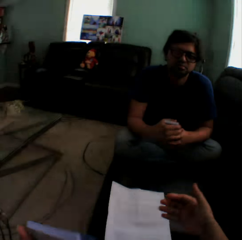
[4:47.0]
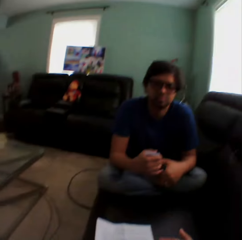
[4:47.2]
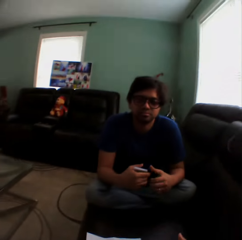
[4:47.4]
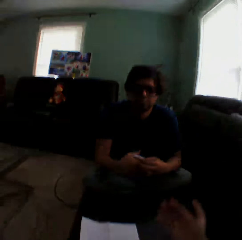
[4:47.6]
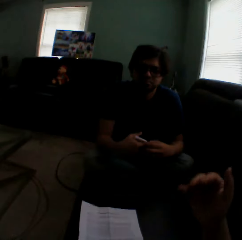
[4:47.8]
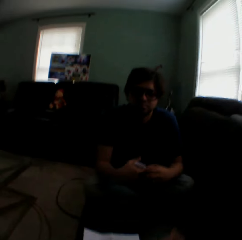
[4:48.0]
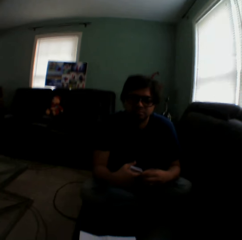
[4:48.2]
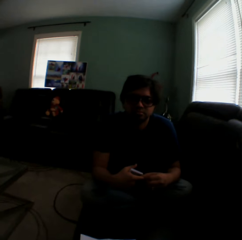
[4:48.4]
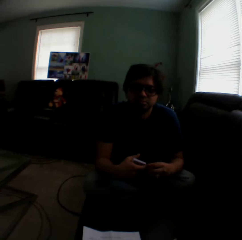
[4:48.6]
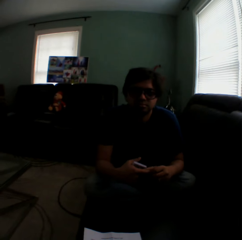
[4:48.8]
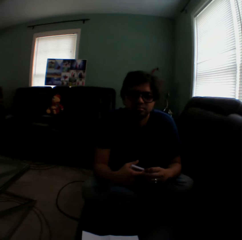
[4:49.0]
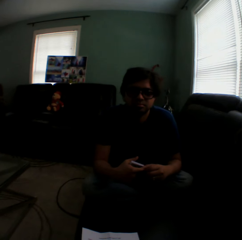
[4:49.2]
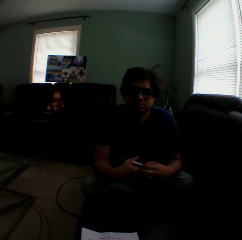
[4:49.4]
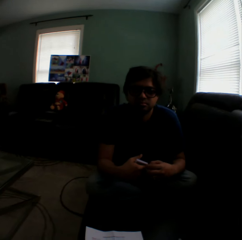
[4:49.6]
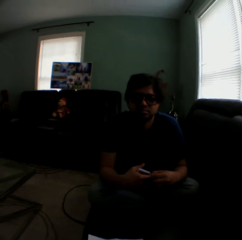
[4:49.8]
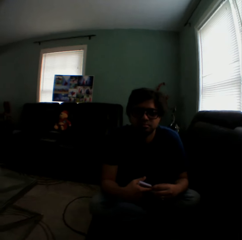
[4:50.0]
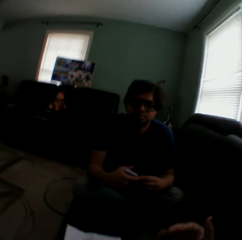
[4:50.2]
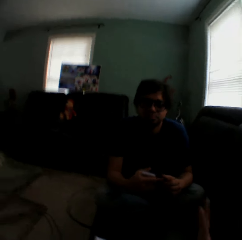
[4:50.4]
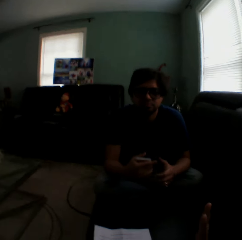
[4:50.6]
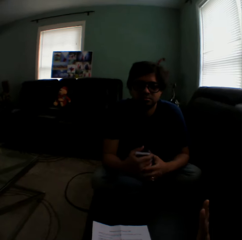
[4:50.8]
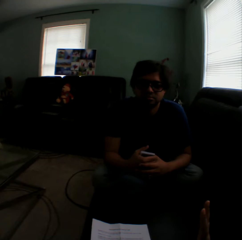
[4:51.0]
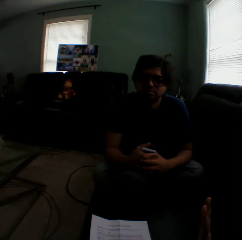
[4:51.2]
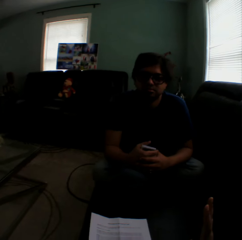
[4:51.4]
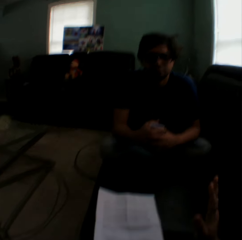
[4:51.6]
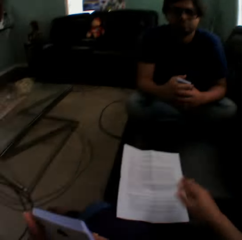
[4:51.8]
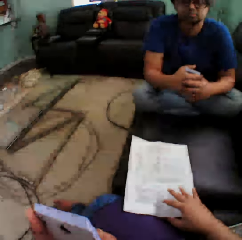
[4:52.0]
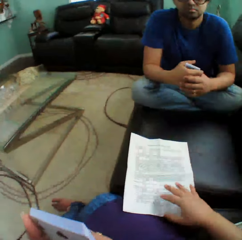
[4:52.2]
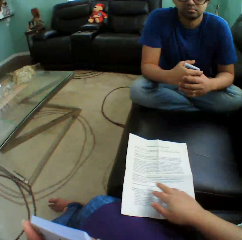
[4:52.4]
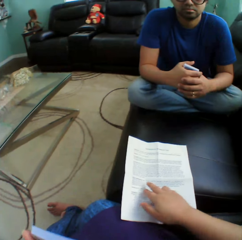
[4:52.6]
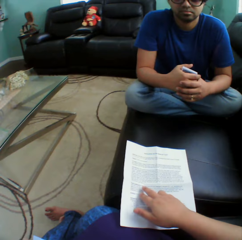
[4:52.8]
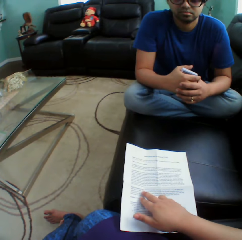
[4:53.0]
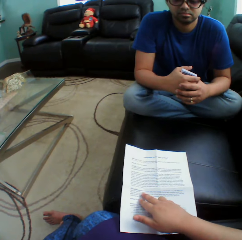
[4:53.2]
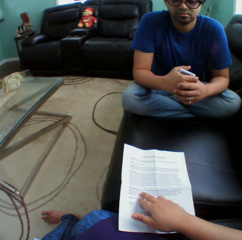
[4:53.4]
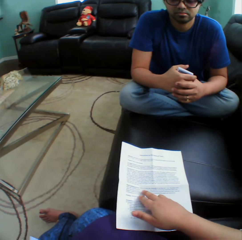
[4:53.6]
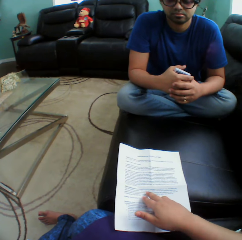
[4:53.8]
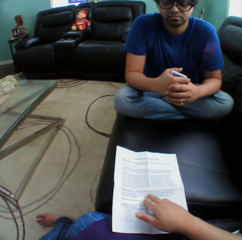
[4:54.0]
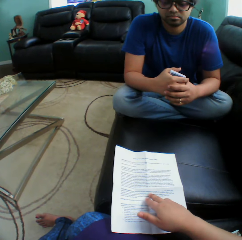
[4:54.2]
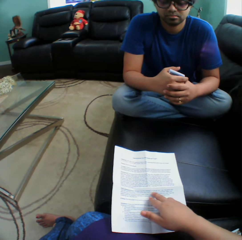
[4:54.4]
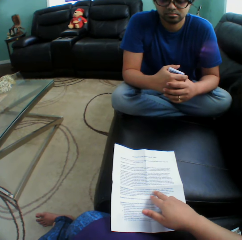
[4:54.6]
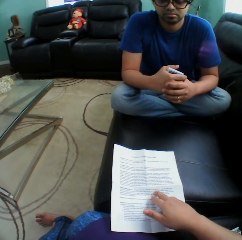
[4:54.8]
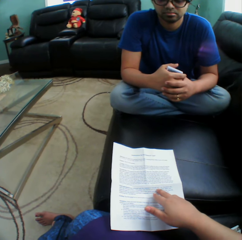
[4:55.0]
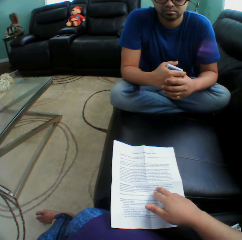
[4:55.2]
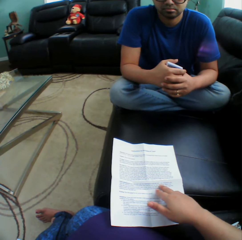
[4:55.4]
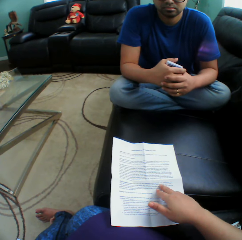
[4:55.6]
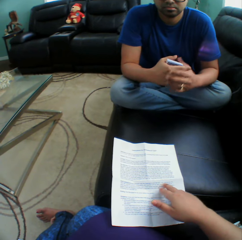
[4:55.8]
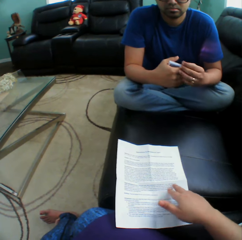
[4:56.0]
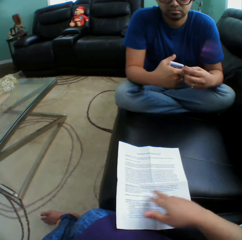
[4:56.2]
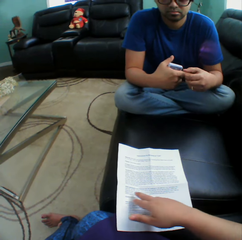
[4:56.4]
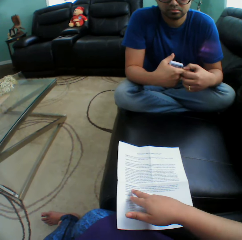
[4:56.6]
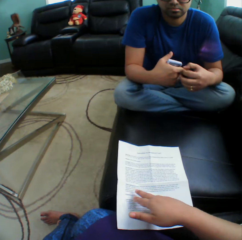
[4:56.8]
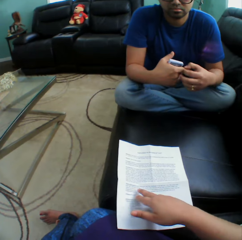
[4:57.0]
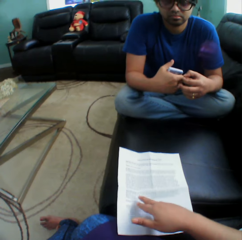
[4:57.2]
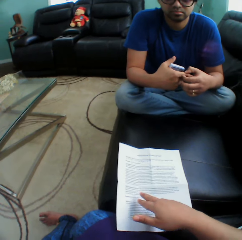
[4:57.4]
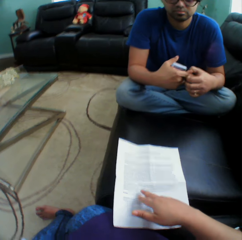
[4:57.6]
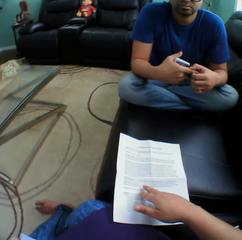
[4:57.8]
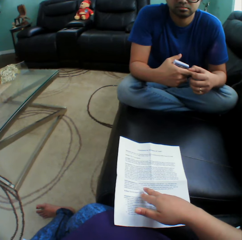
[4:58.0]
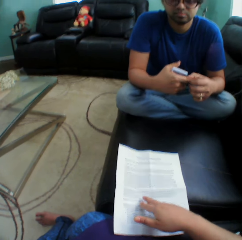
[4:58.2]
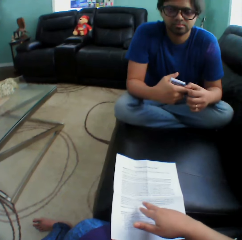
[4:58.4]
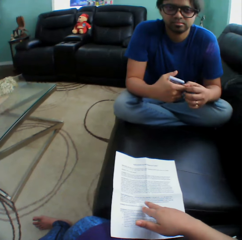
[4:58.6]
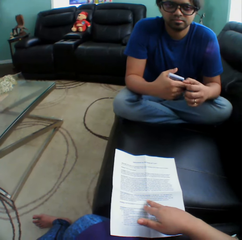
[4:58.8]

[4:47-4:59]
A man holds playing cards. The camera wearer reads on a paper. They hold the paper on the couch. The man scratches the finger.

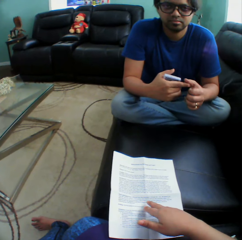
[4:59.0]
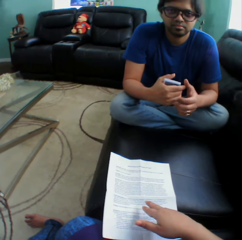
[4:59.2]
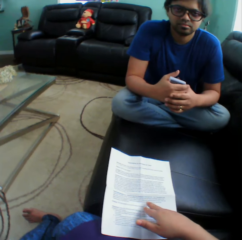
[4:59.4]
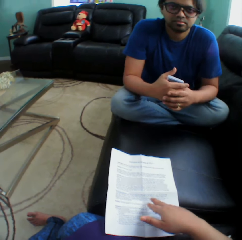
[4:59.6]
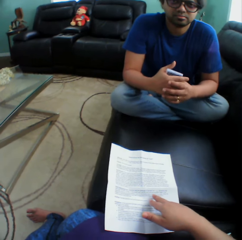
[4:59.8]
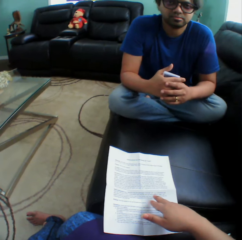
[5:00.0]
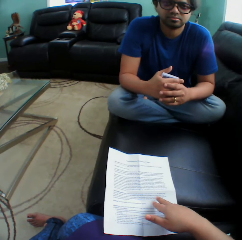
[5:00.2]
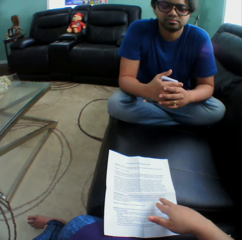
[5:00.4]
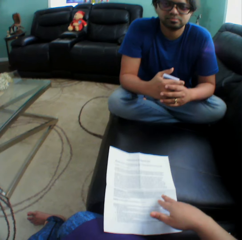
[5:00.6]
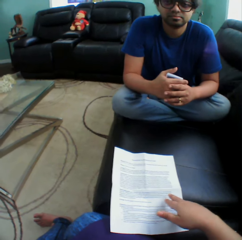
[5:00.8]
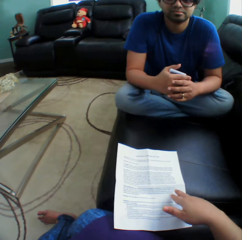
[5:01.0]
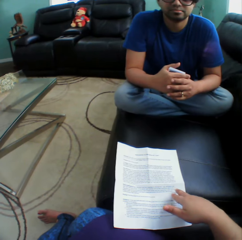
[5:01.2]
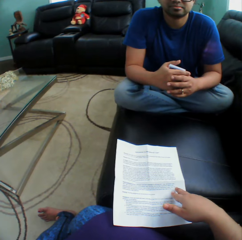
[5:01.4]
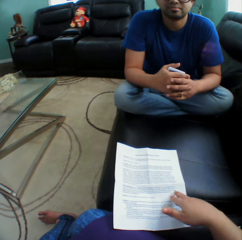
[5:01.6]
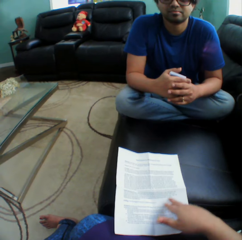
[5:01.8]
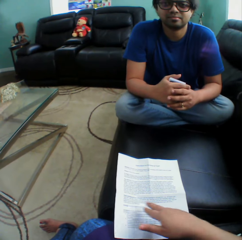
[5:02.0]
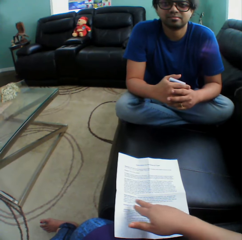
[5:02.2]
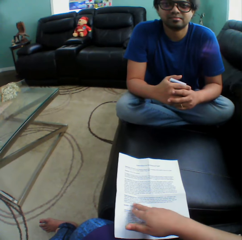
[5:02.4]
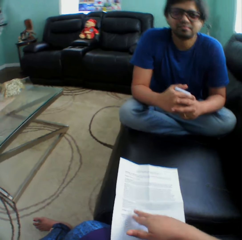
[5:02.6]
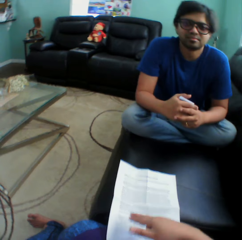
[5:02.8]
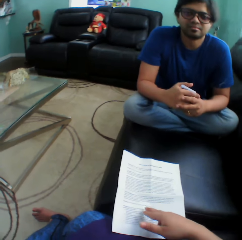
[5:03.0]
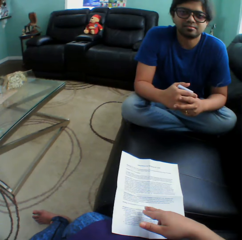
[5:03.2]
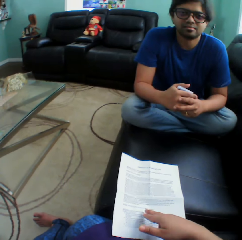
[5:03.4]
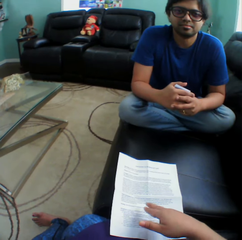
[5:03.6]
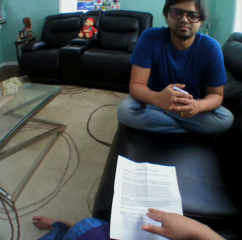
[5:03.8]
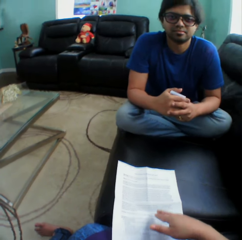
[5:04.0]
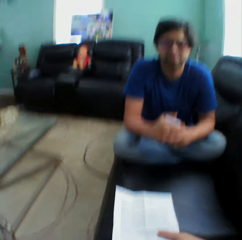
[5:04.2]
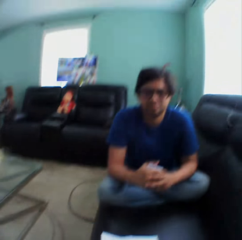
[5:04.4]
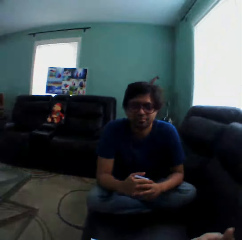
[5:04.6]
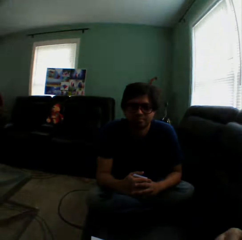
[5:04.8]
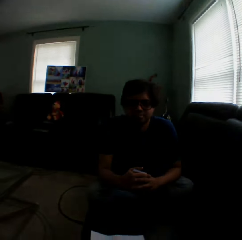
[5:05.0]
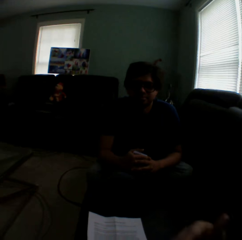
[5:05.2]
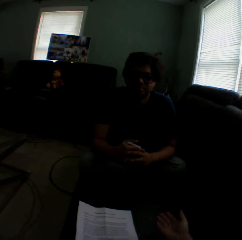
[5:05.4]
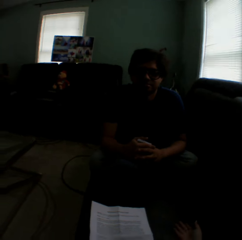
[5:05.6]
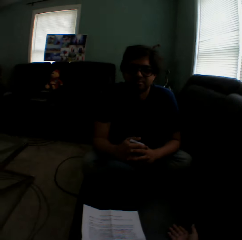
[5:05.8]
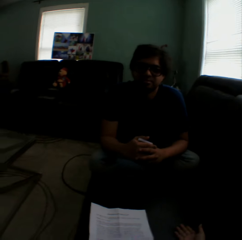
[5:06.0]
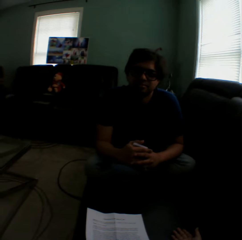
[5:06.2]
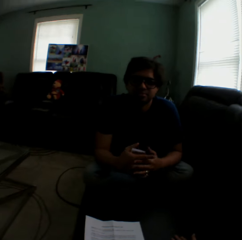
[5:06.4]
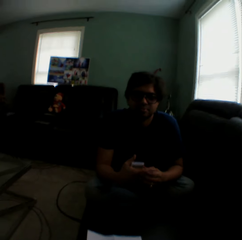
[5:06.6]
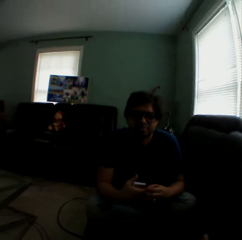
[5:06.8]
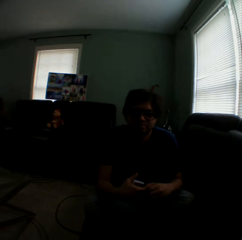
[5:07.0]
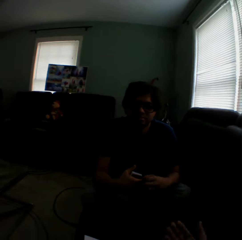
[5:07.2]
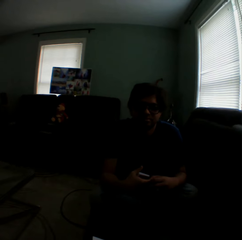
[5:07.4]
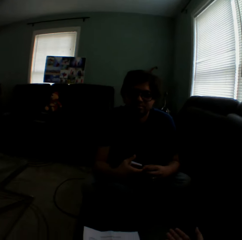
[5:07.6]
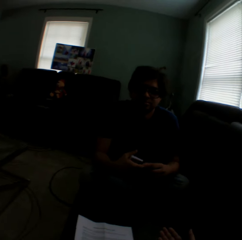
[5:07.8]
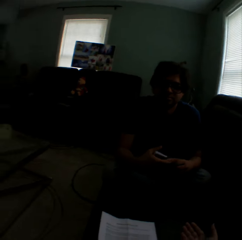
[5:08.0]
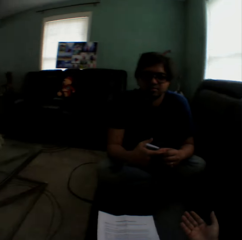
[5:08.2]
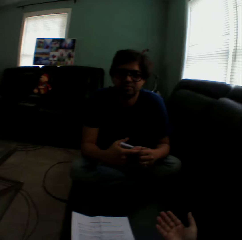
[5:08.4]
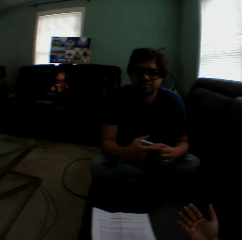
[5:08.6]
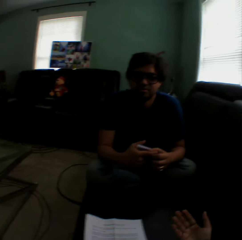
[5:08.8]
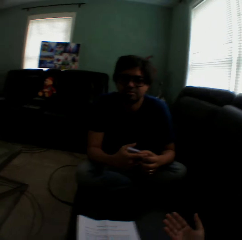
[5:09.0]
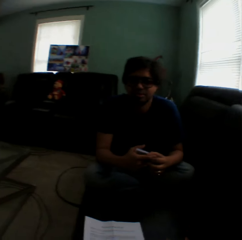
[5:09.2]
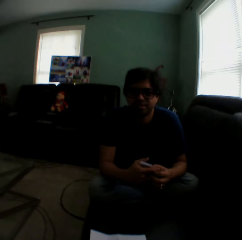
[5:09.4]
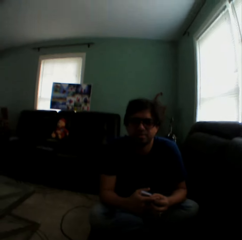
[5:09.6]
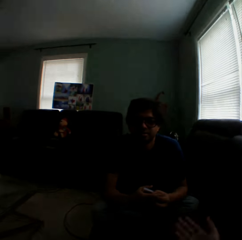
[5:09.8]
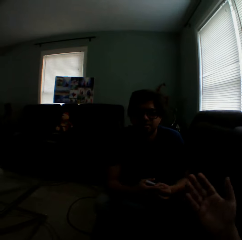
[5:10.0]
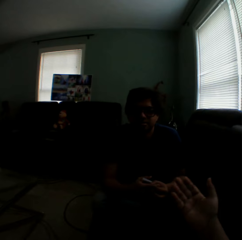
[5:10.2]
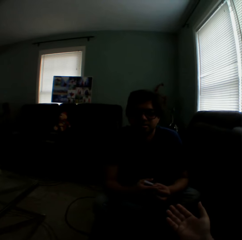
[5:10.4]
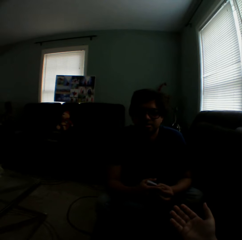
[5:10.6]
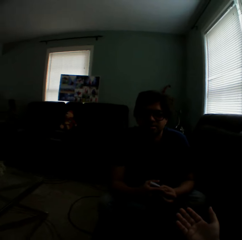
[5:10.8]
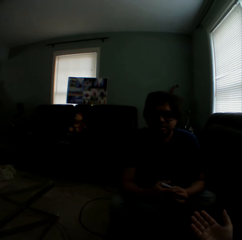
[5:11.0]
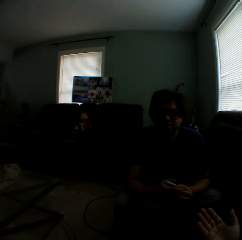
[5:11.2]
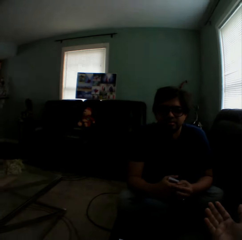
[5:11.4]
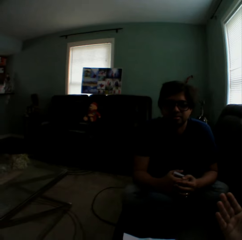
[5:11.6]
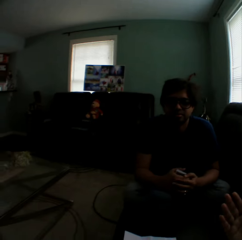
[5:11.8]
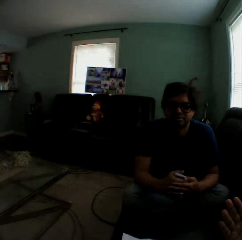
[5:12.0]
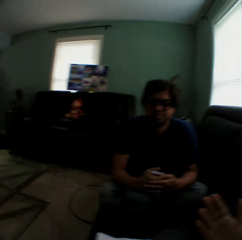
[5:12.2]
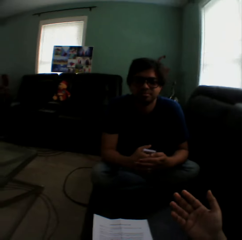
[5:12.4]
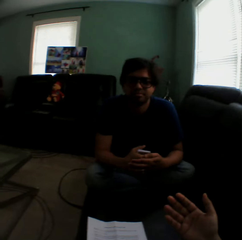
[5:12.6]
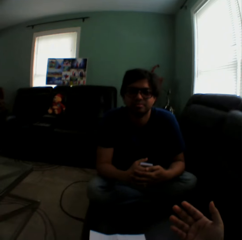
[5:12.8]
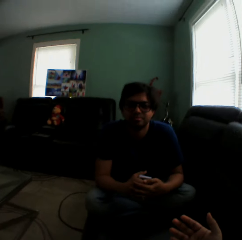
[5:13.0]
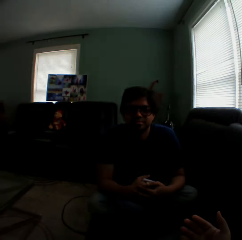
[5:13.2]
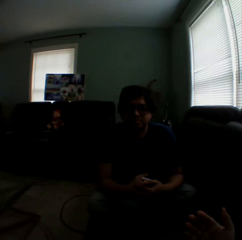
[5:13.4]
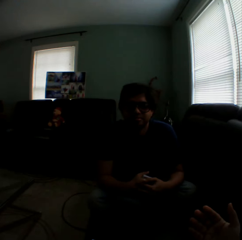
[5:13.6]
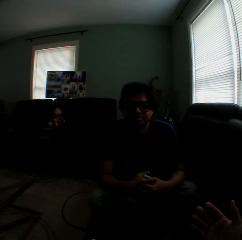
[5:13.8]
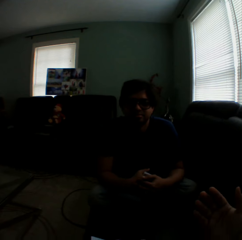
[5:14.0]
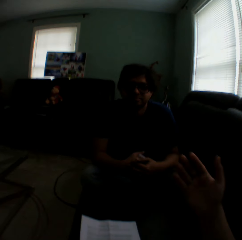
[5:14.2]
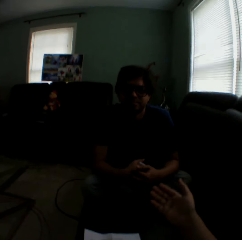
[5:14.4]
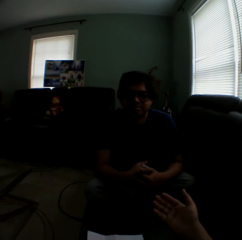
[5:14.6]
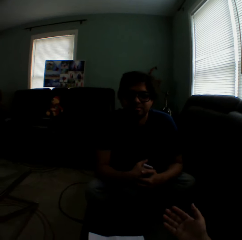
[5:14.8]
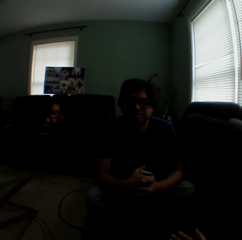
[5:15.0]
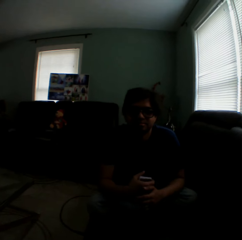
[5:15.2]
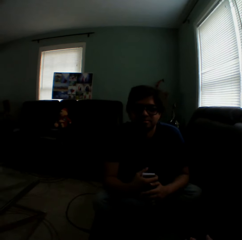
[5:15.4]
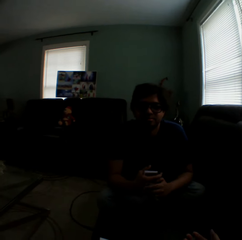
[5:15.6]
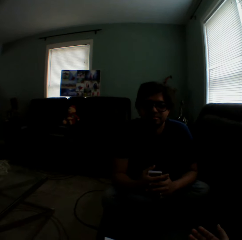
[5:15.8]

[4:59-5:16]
A man holds playing cards. The man stares at the camera wearer. The camera wearer turns to the side. They sway a hand. The man scratches the finger. The camera wearer lifts a hand. They move hands around and turn to the side. The man holds the playing cards.
